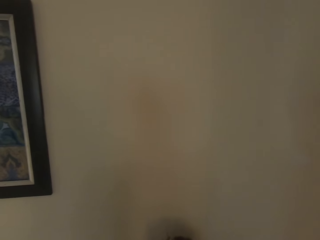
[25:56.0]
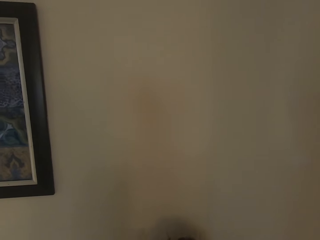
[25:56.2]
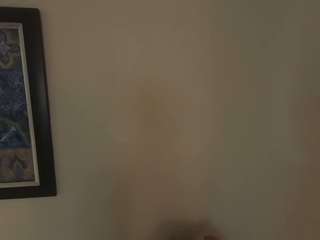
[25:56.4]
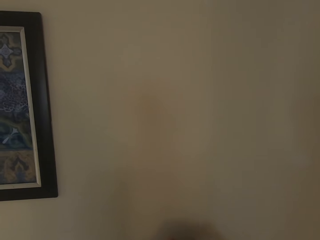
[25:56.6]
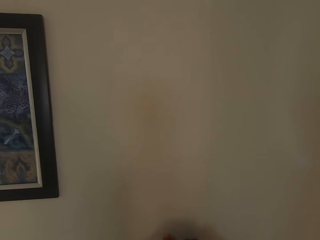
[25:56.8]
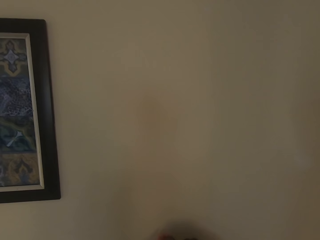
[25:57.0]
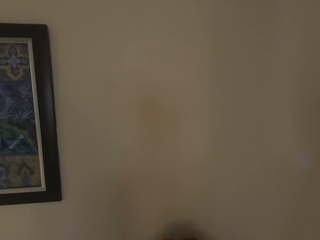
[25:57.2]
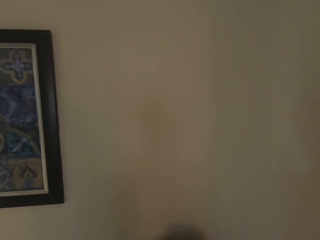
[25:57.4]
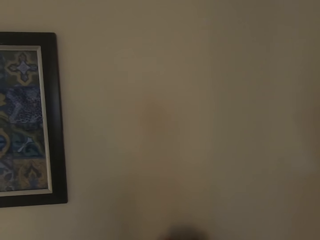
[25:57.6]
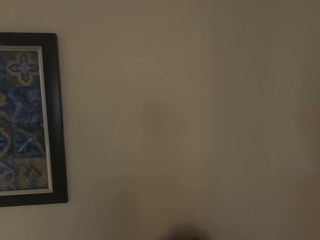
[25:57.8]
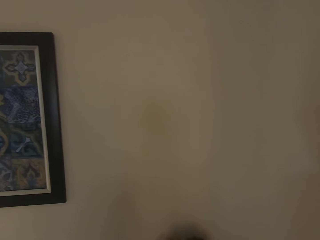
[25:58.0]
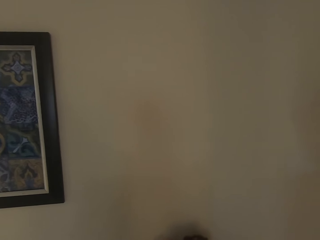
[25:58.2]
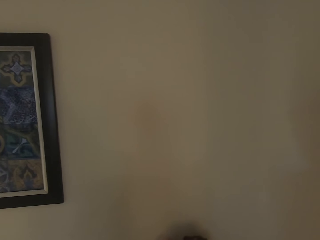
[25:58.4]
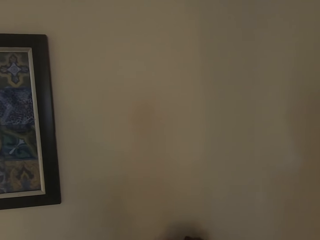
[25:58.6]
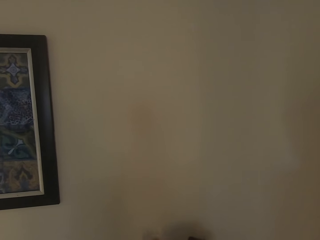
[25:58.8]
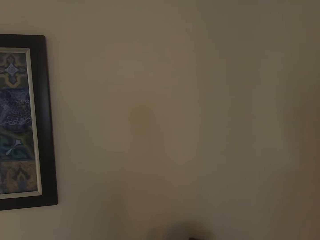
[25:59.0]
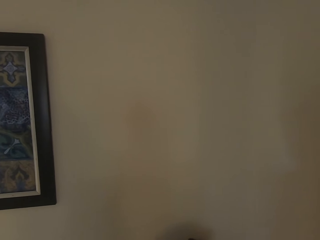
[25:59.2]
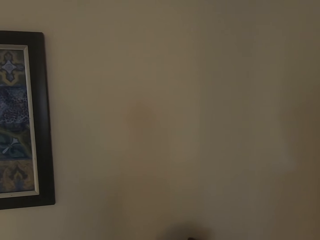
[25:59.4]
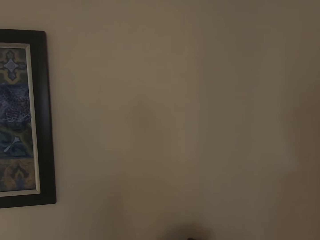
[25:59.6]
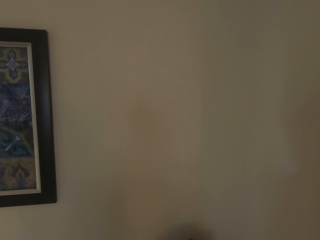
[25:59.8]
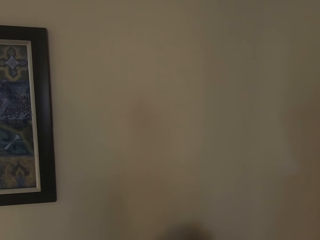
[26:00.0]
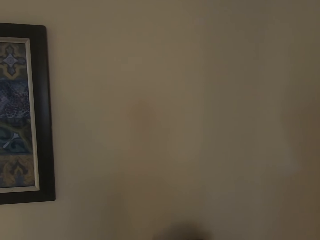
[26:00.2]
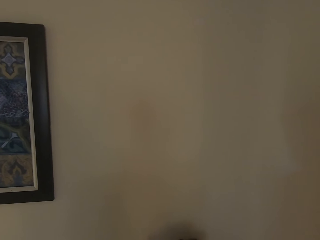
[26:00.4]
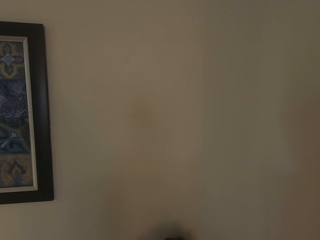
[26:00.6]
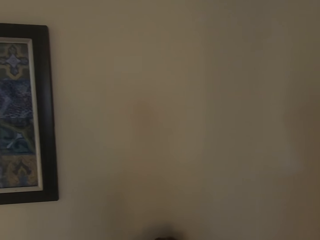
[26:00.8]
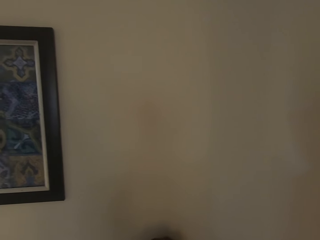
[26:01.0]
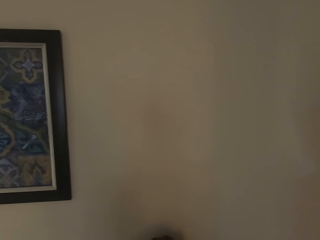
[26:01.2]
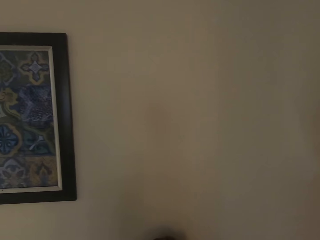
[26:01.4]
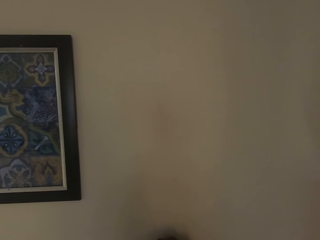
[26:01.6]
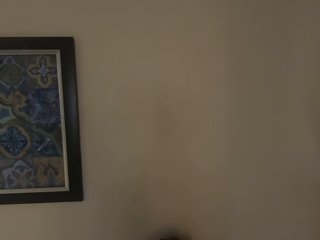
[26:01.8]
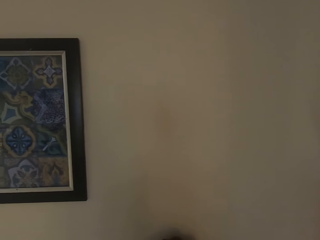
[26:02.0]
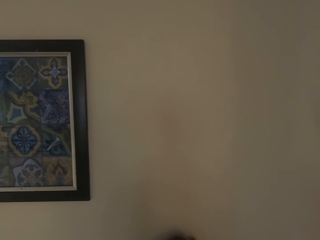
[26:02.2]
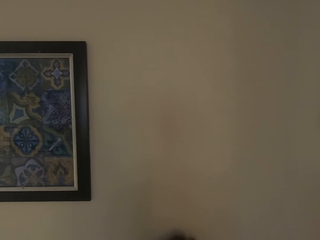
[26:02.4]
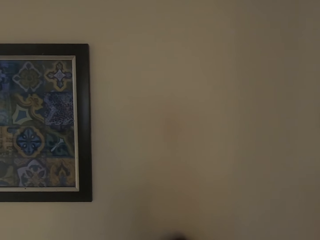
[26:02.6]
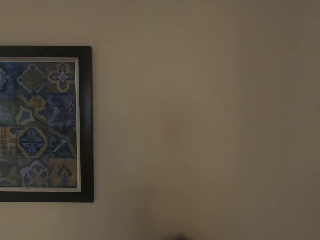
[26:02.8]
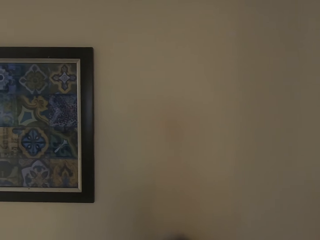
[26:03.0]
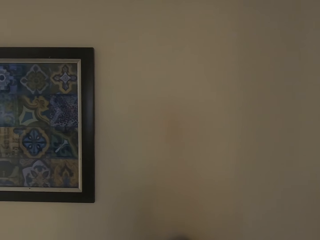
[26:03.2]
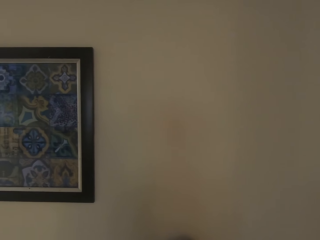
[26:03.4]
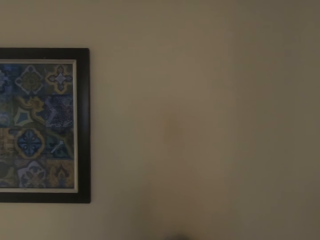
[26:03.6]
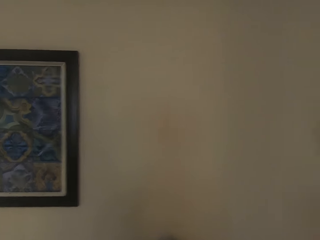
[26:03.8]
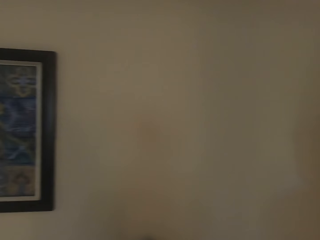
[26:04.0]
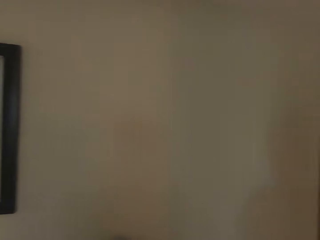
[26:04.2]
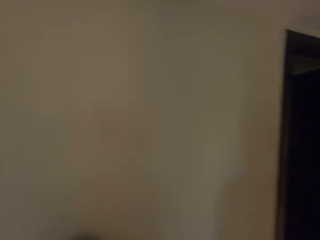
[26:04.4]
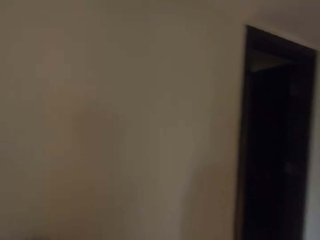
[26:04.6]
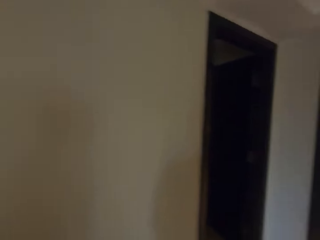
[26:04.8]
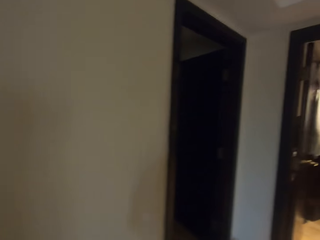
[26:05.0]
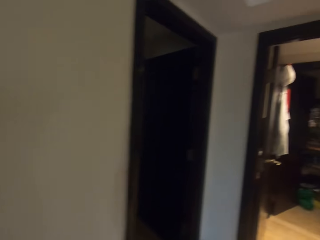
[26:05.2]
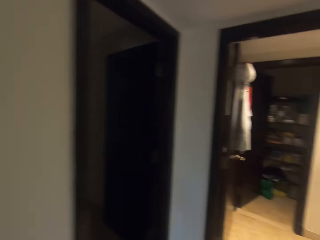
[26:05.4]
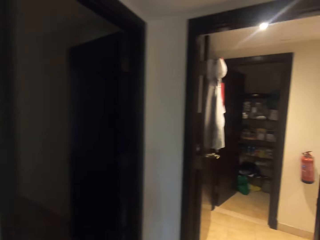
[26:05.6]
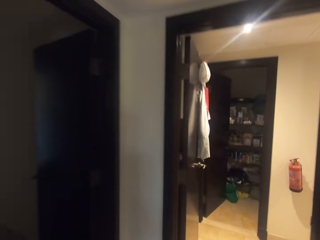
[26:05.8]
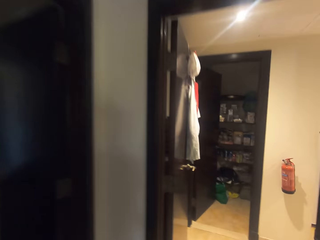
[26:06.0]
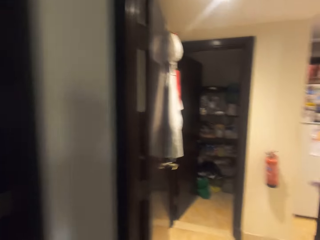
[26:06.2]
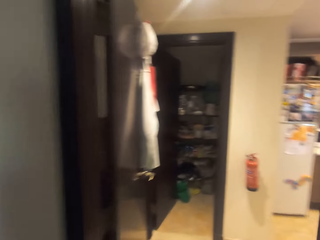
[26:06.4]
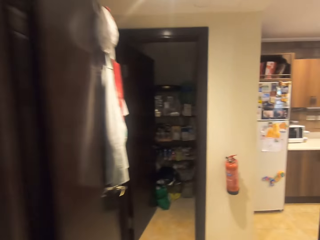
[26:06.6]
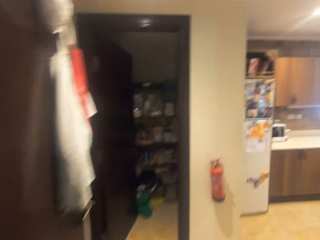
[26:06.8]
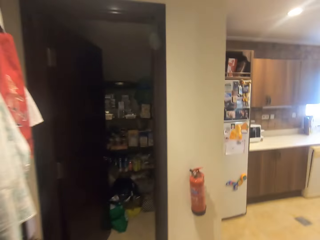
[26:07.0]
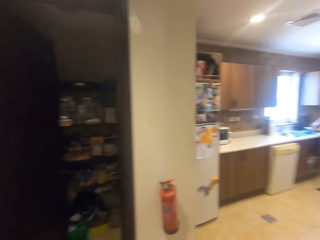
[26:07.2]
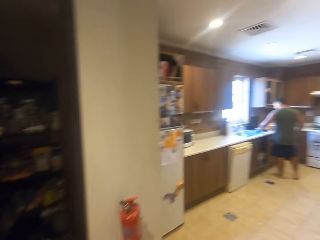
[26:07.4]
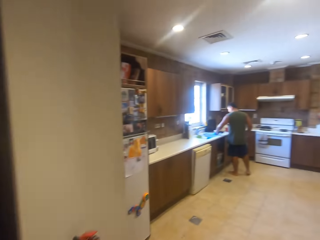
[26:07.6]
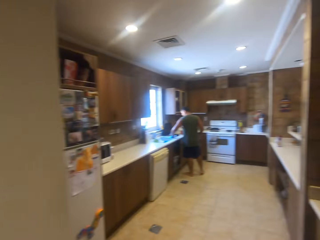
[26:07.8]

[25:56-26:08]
A girl stands close to the wall. The girl stands close to the wall again. The camera wearer turns around. They walk into the kitchen. They converse with the girl.

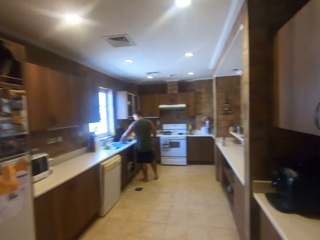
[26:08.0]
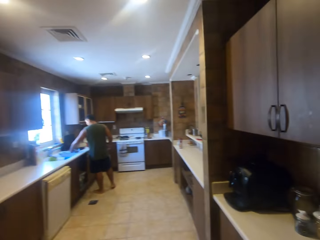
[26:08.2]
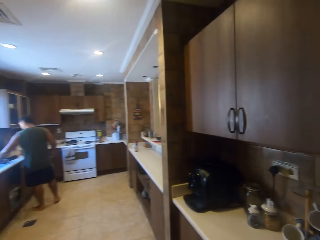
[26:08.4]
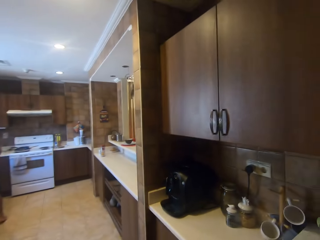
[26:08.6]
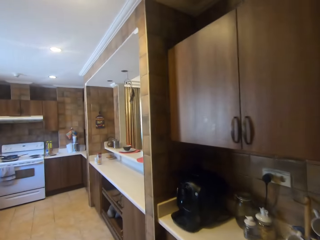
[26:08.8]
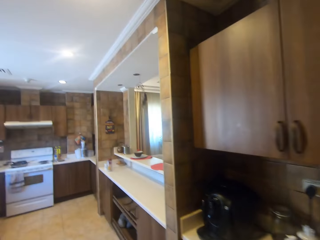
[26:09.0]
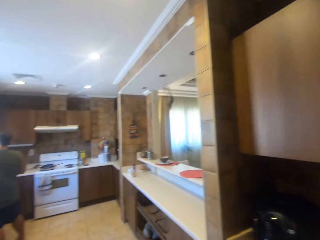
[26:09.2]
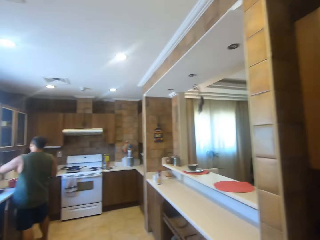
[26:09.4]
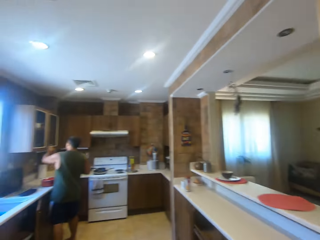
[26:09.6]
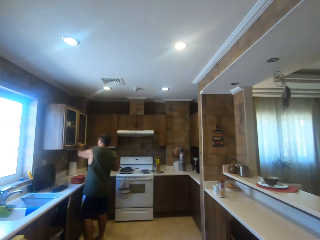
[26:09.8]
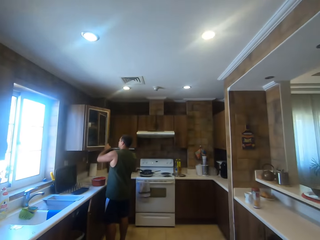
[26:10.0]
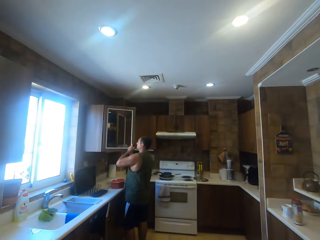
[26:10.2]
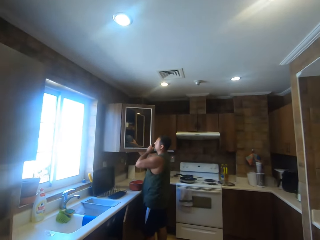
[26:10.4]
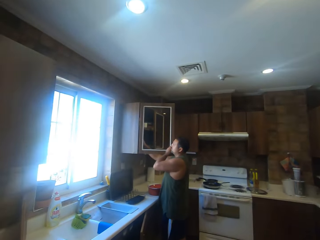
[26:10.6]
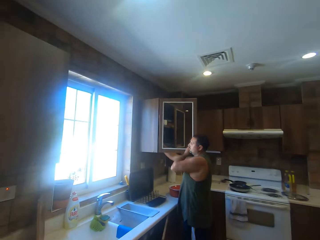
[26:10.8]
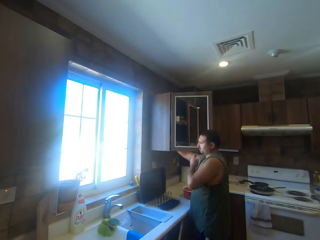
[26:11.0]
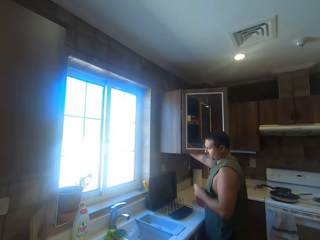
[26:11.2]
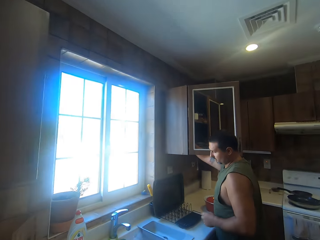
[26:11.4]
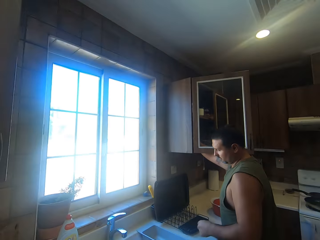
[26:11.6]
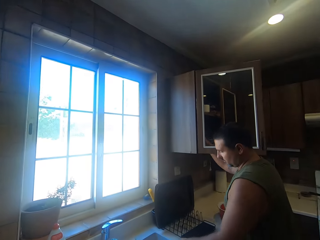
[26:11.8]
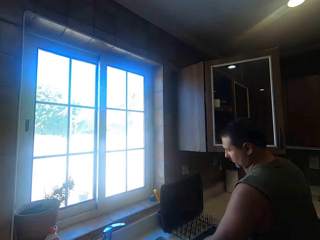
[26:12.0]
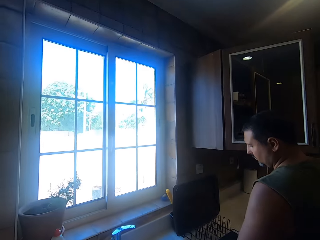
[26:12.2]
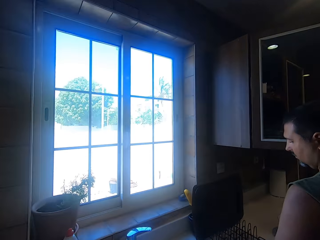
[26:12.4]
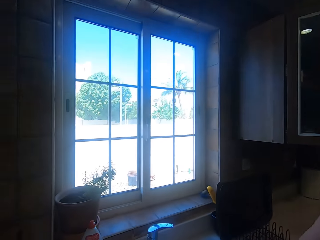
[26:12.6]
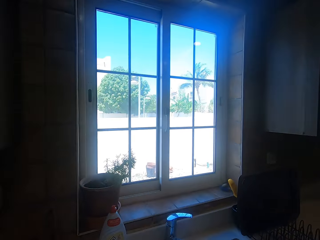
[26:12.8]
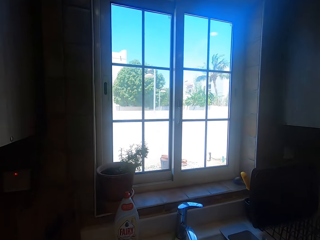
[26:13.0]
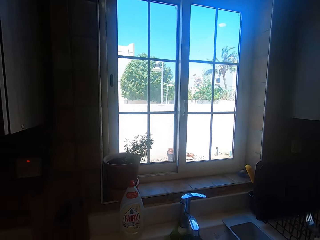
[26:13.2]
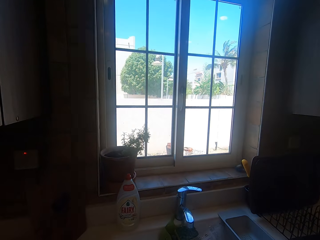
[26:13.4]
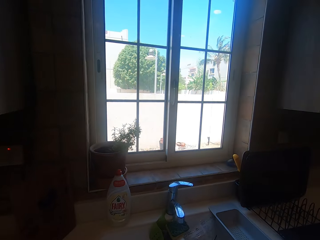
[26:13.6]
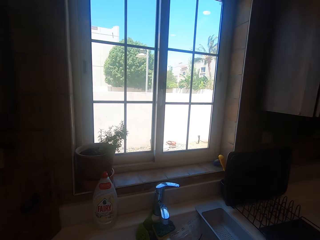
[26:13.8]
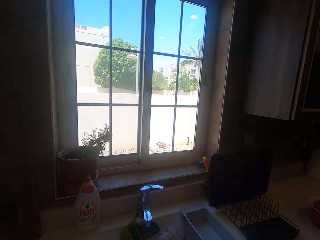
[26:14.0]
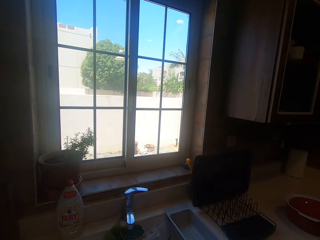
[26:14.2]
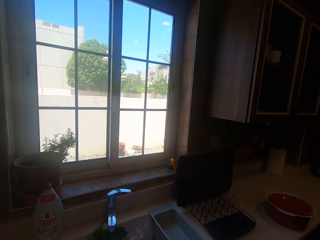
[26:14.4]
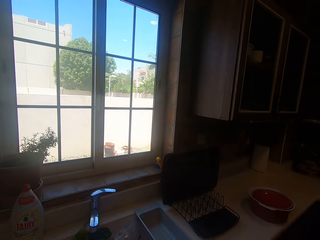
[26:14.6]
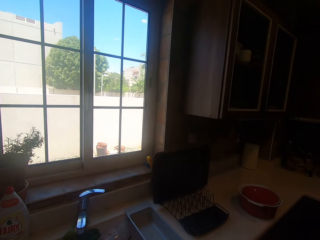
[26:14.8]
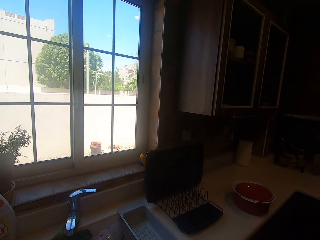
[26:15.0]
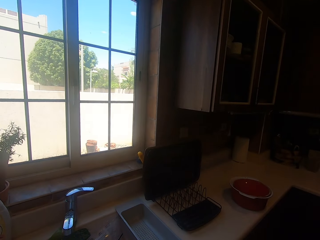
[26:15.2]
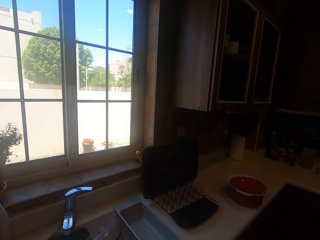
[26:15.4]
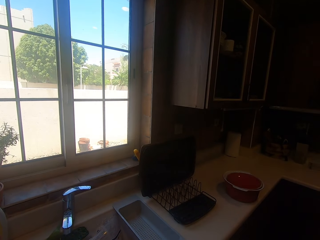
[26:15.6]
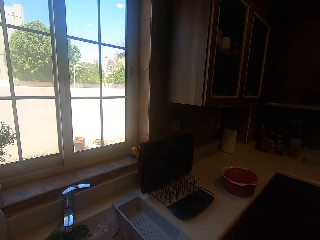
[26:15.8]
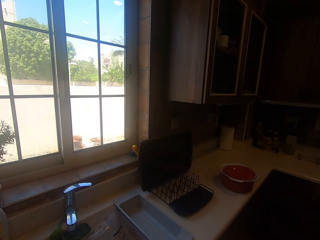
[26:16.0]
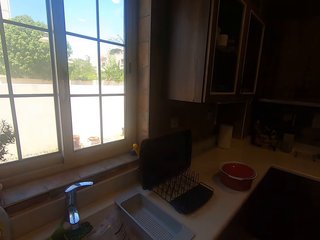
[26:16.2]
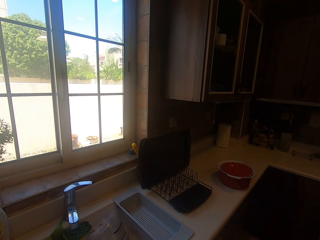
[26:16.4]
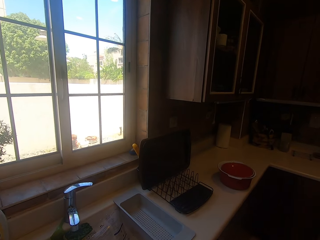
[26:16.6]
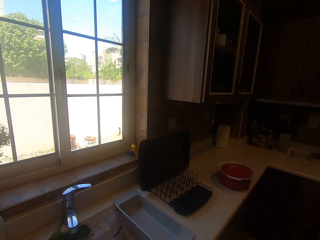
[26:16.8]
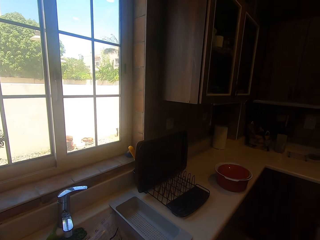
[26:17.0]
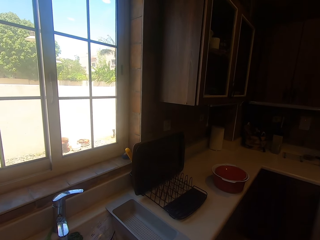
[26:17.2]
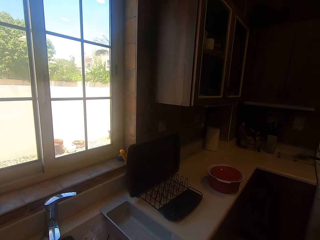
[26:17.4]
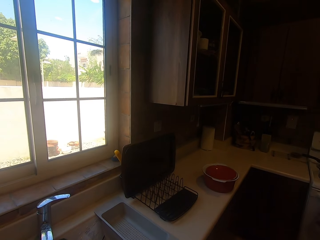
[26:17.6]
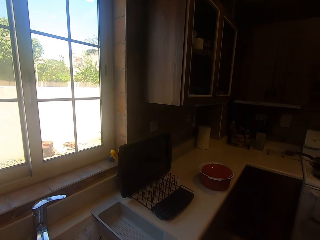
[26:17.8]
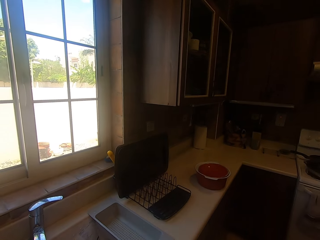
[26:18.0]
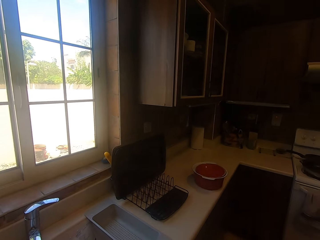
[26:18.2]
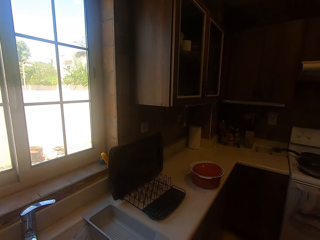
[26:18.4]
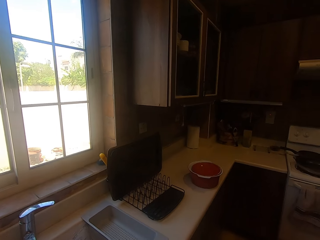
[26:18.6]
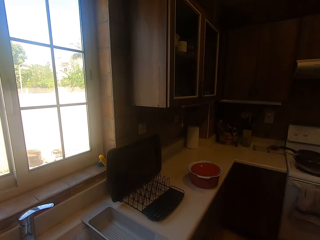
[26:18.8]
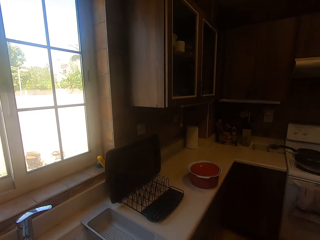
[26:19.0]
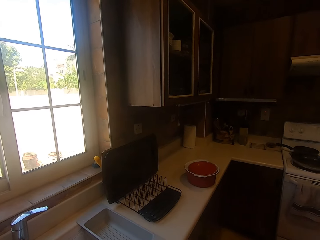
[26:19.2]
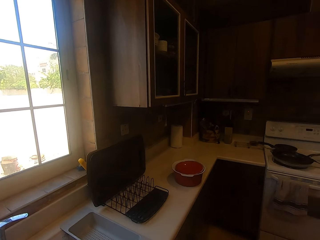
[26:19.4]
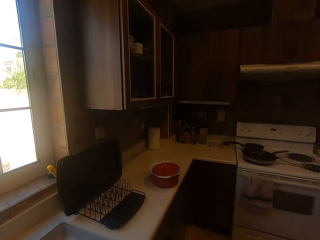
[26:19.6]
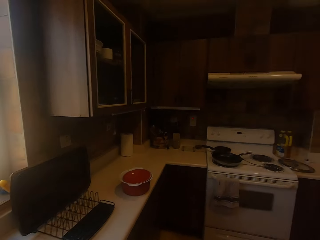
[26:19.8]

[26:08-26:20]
A man holds something on the countertop. The man arranges utensils inside the cabinet. The camera wearer converses with the man. The man stretches his hand, opens the cabinet, puts something in the cabinet and picks up a fork on the countertop. The camera wearer converses with the man again. They look around.
